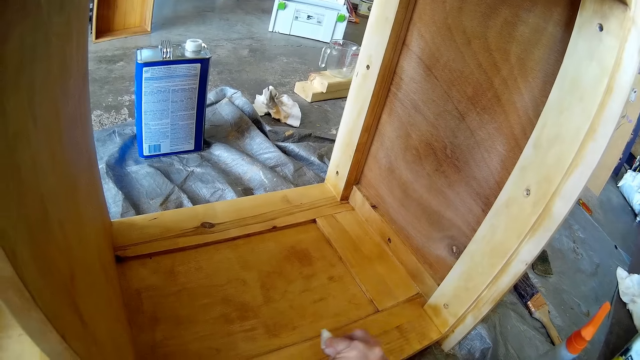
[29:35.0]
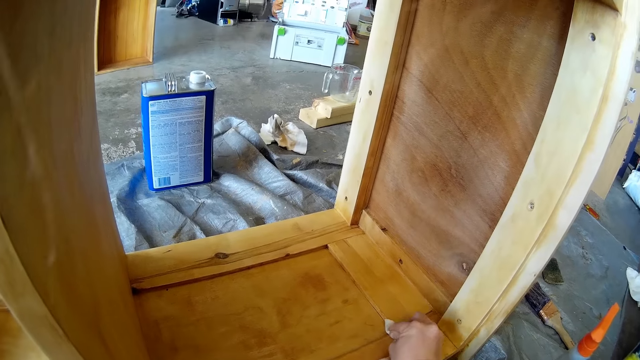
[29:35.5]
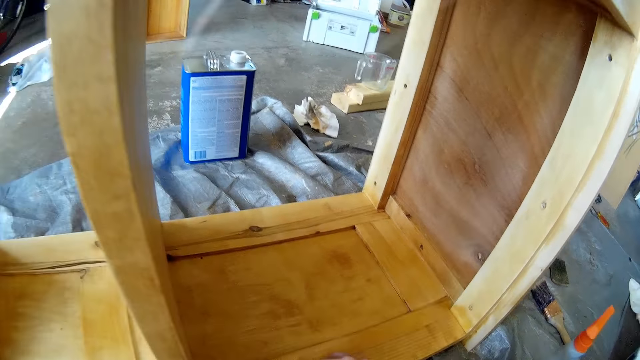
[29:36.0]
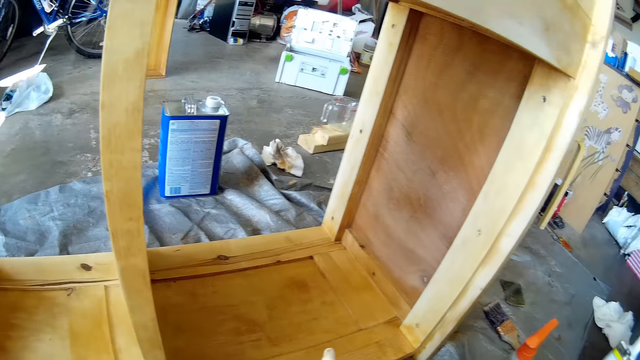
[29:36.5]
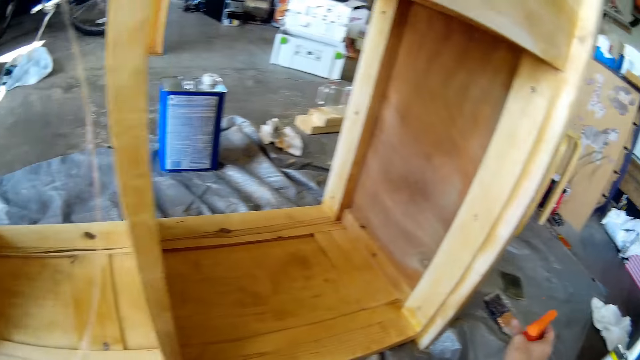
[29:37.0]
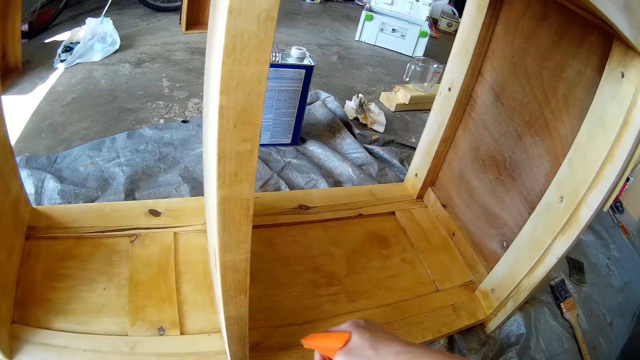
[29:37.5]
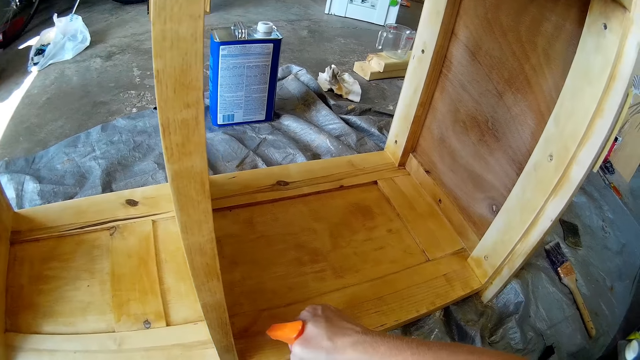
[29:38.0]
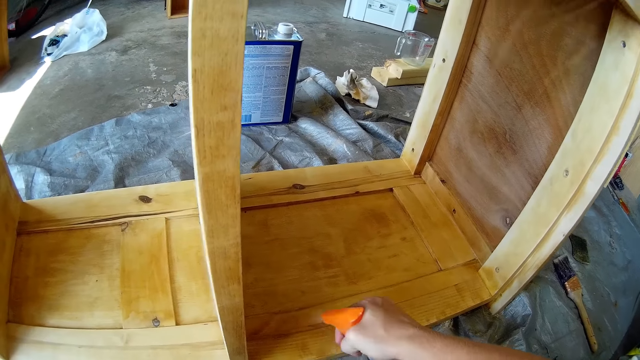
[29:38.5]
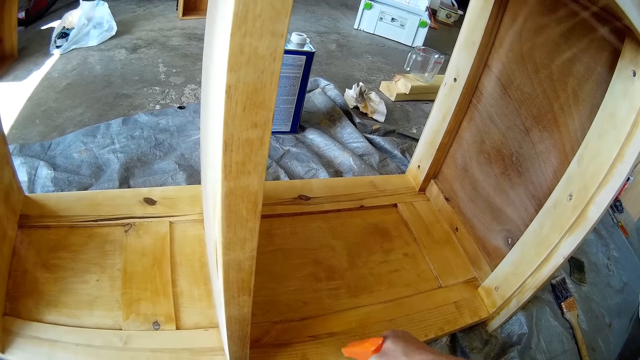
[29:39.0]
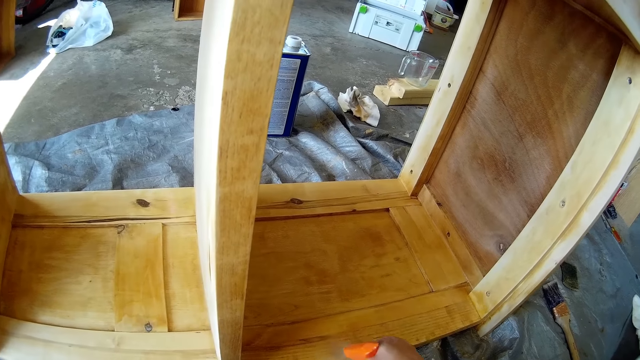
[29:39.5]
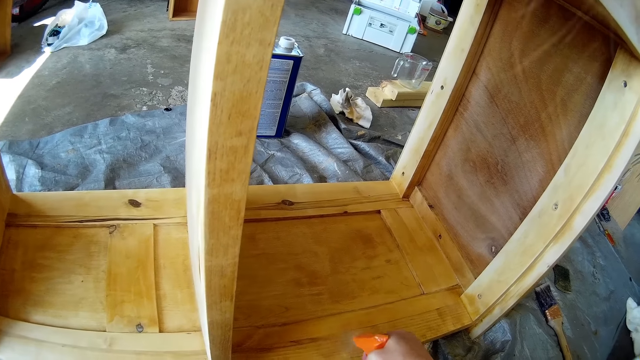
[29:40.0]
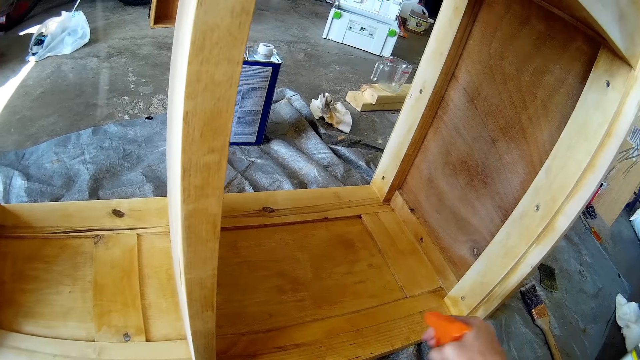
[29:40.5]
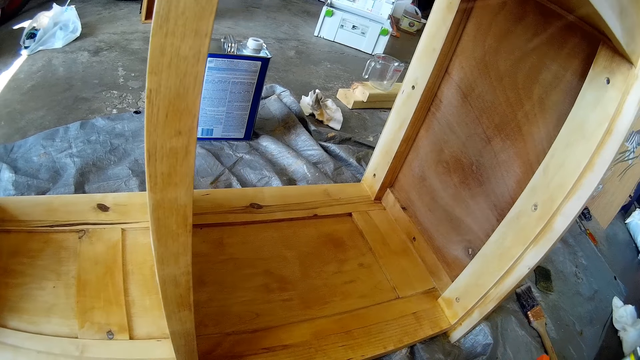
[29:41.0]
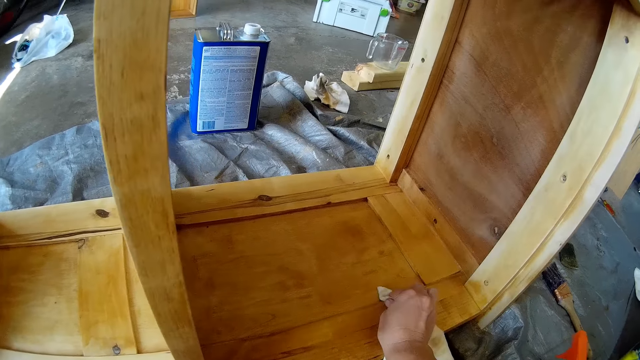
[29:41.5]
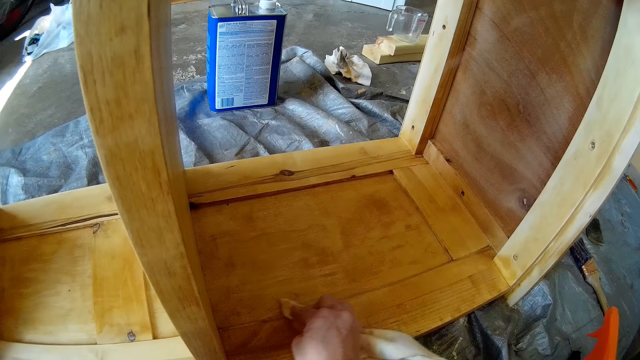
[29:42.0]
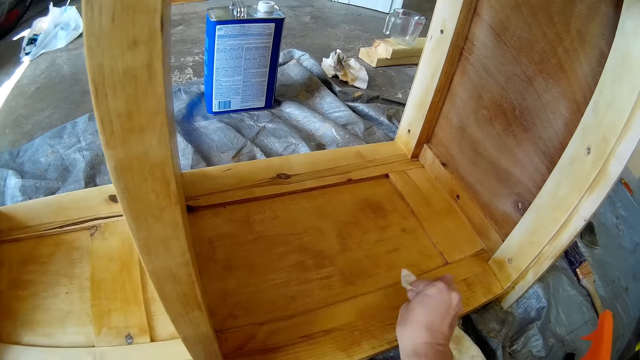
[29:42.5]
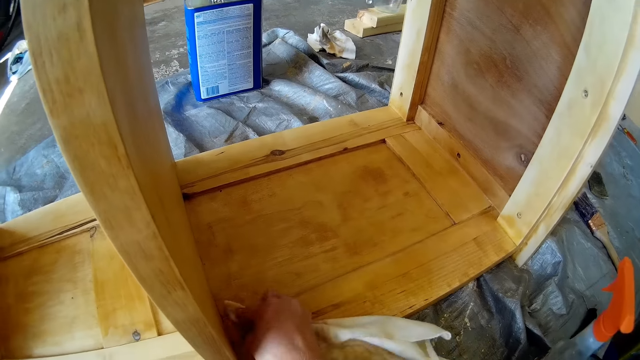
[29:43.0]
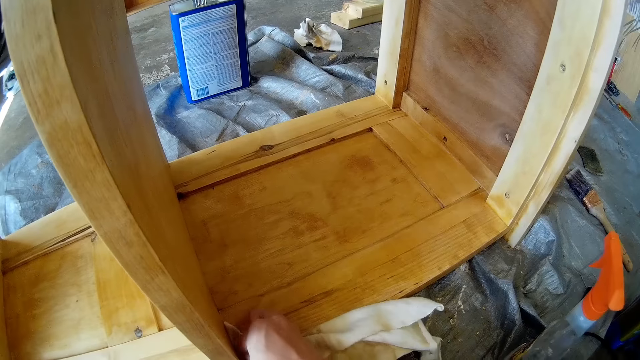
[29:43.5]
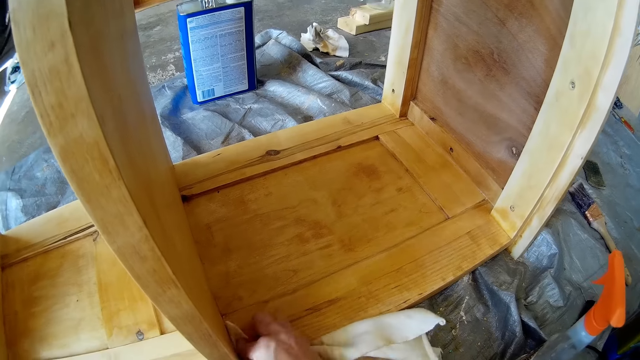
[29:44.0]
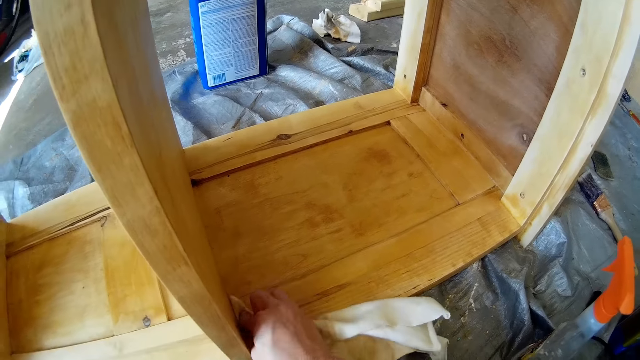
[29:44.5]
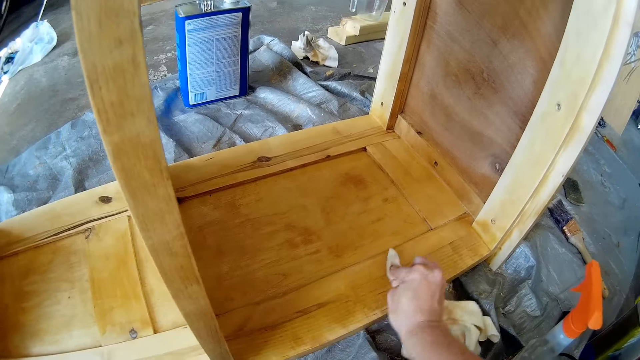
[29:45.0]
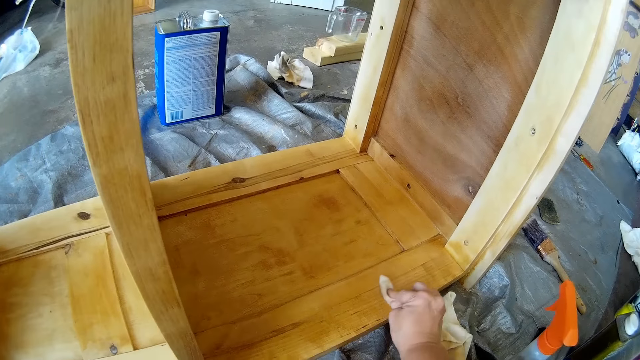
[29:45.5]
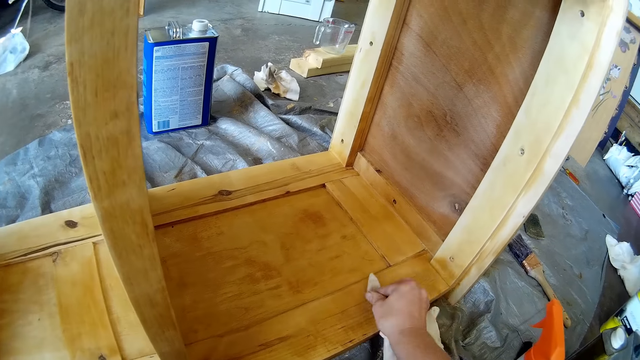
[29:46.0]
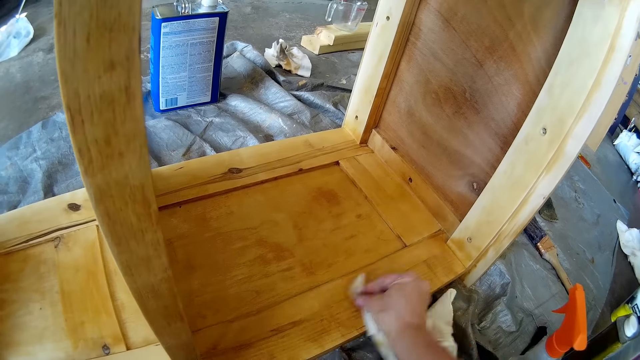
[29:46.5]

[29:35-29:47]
The camera wearer picks the wood spray from the ground with her right hand. She sprays the shelf with the wood spray in her right hand. She drops down the spray bottle. She wipes the shelf with the cloth in her right hand.
